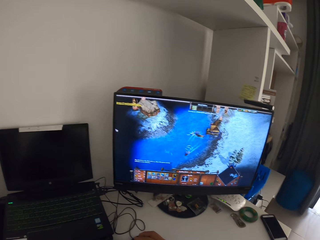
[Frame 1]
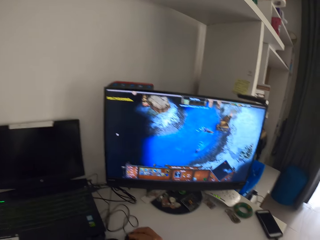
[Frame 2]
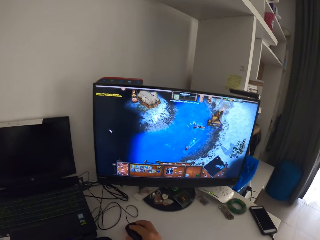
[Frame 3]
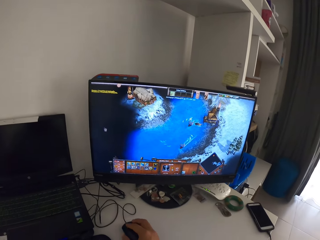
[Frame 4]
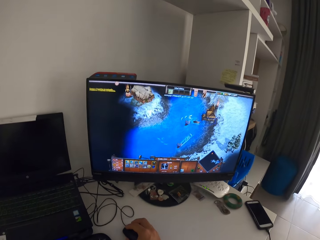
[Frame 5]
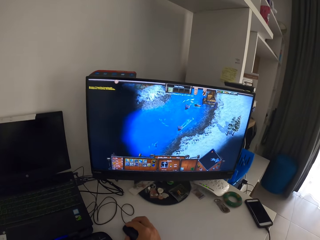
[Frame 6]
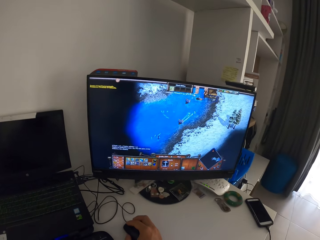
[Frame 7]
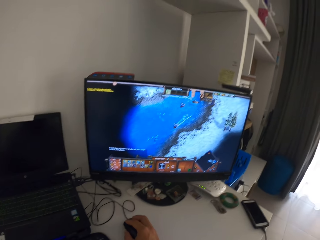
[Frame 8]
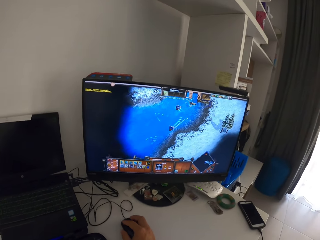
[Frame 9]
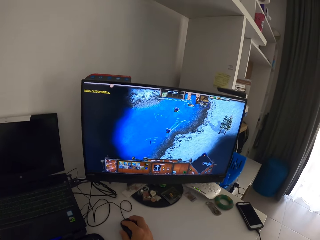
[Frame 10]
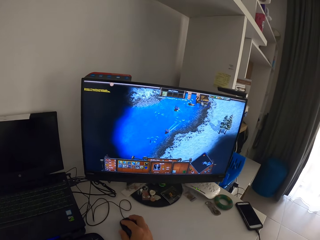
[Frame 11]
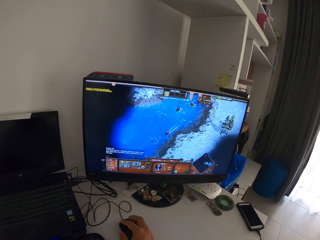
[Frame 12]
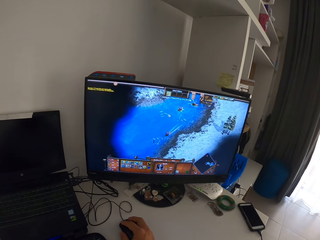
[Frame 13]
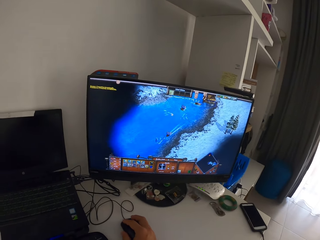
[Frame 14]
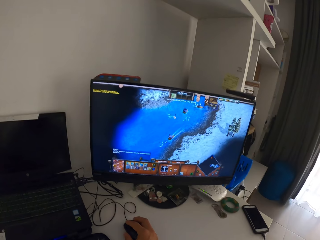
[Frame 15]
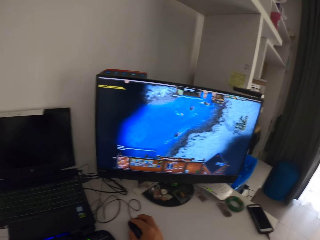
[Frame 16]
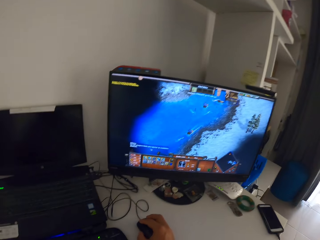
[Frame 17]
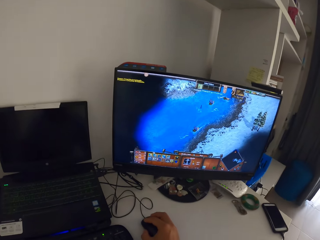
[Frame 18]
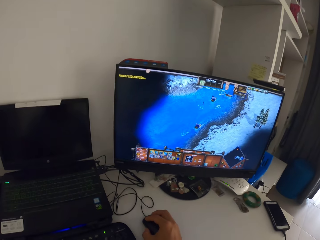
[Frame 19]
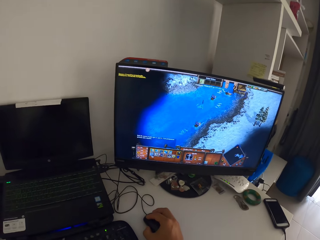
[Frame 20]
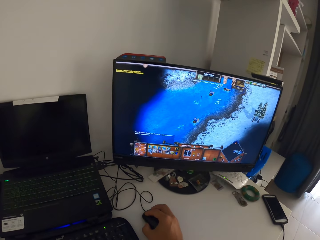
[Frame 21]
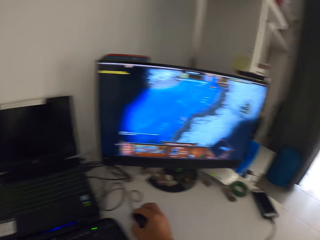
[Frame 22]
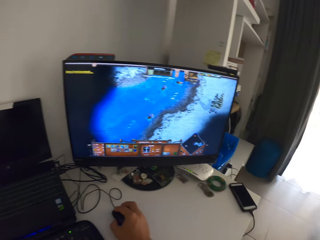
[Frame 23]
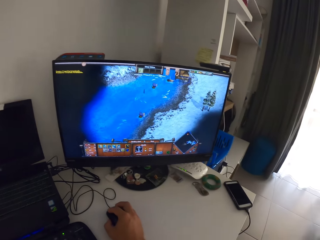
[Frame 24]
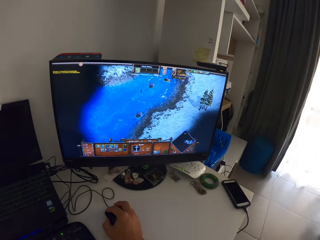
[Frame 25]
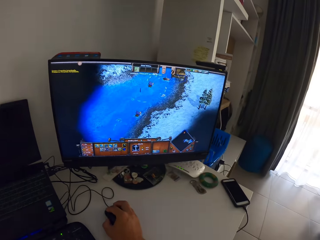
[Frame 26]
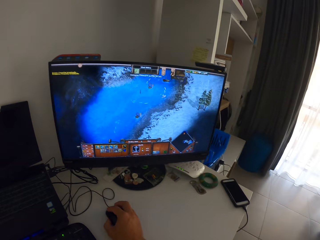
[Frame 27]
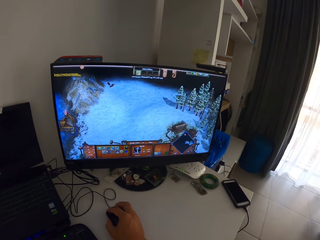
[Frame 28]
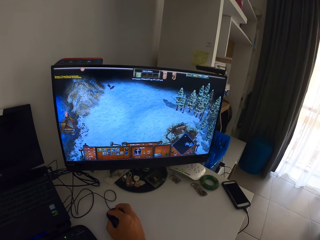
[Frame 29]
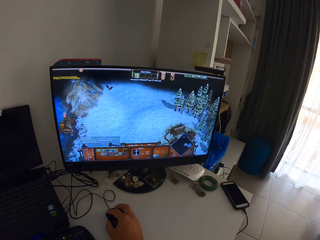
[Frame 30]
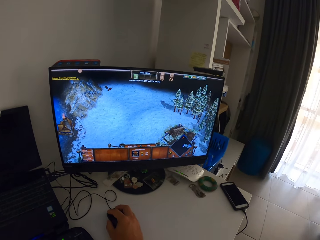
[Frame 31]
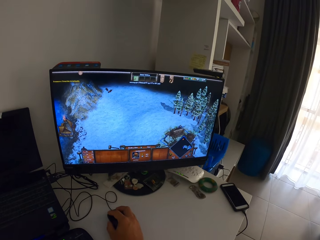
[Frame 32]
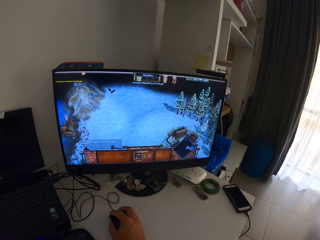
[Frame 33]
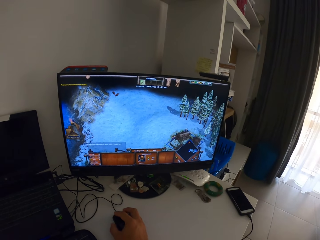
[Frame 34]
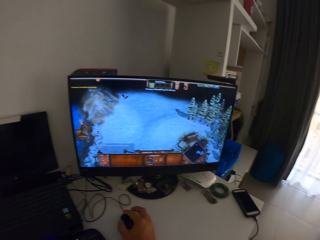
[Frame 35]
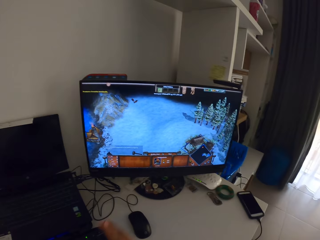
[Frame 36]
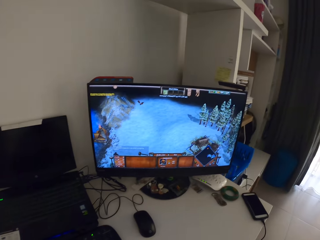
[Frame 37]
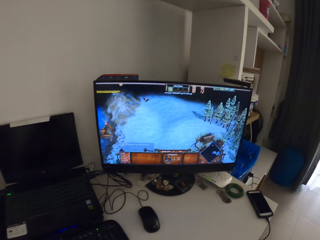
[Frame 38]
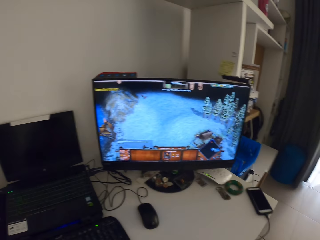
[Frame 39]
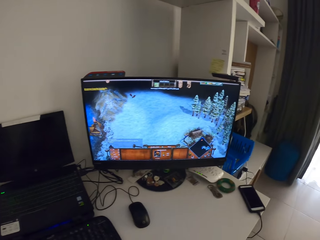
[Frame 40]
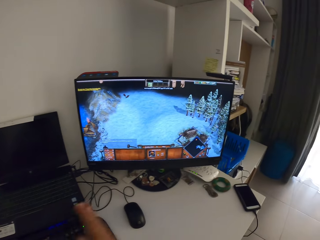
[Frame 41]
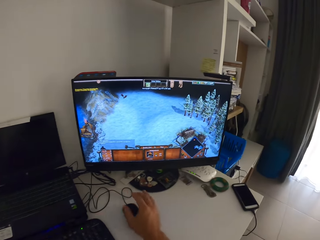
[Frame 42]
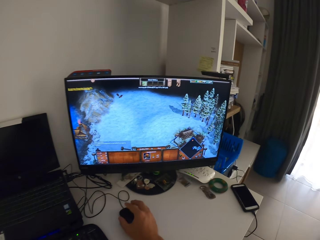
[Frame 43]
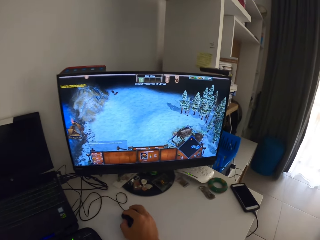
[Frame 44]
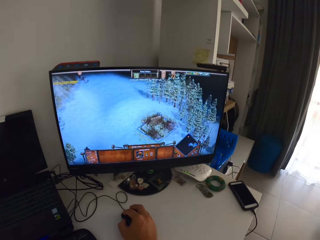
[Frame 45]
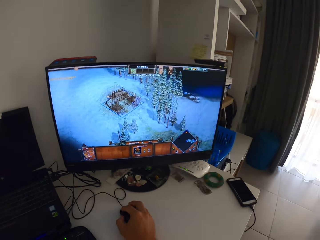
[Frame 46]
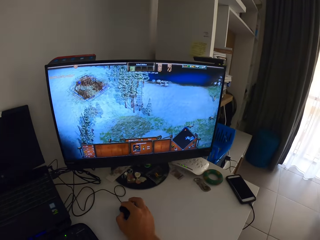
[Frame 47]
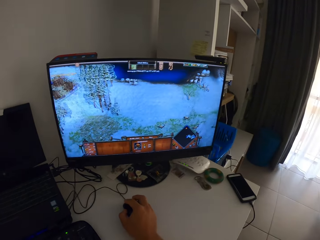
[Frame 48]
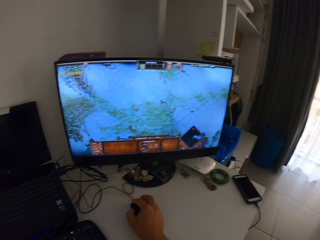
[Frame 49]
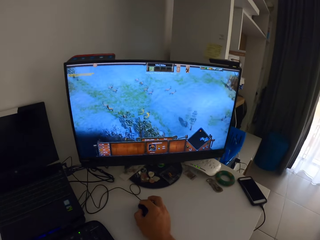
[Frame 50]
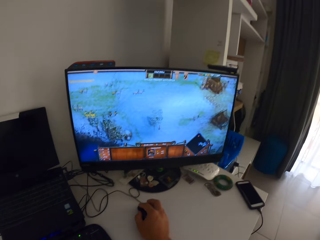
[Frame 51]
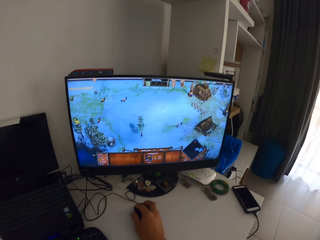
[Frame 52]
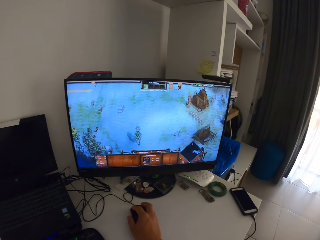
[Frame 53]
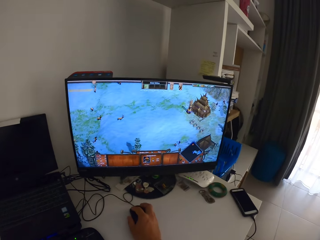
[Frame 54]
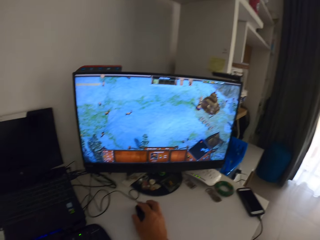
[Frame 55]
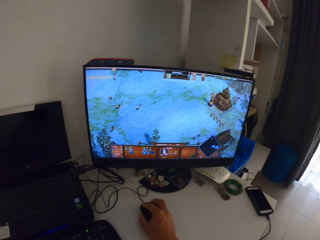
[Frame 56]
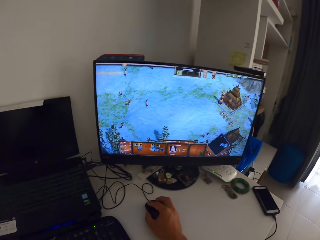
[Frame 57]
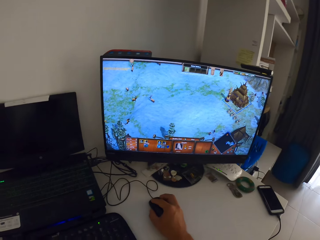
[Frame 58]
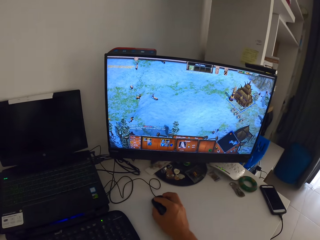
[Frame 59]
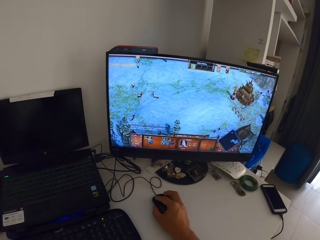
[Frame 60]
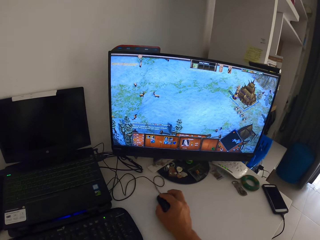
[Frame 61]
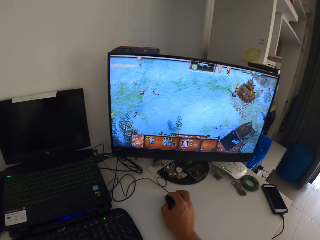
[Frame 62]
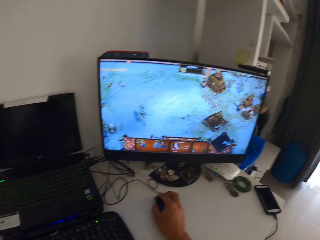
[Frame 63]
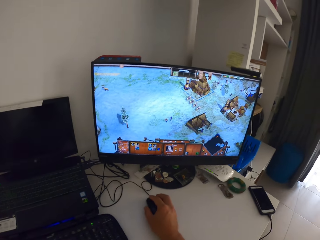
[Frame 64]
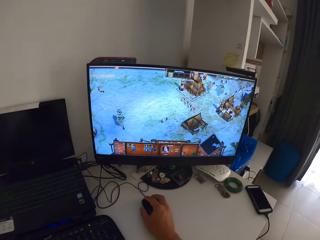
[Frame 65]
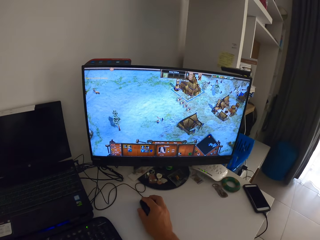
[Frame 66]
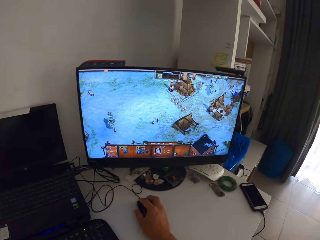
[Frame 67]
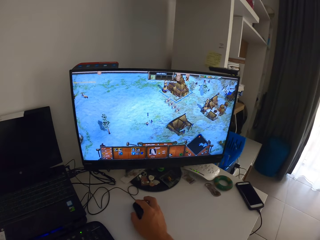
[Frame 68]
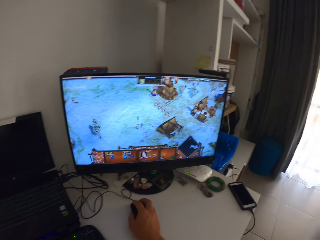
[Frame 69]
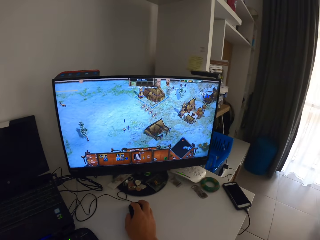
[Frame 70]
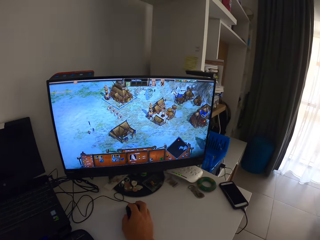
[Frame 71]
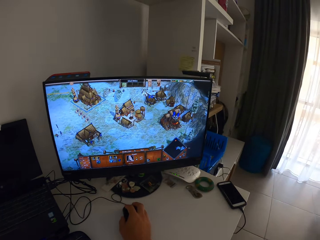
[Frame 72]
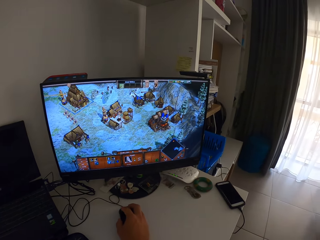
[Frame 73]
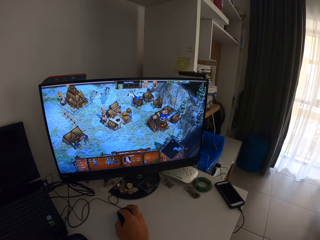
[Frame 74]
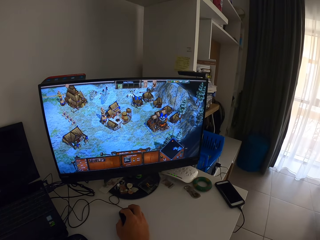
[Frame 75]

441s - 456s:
The camera wearer clicks on the computer mouse with his right hand. He plays the computer game on a monitor with the computer mouse in his right hand. He rubs his left hand with his right hand. He clicks on the computer mouse with his right hand. He plays the computer game on the monitor with the computer mouse in his right hand.

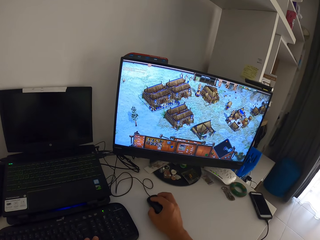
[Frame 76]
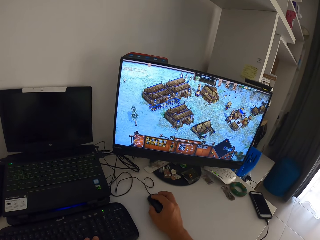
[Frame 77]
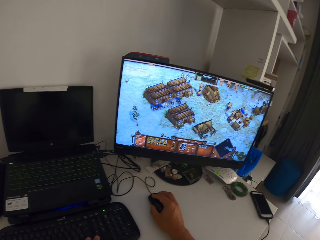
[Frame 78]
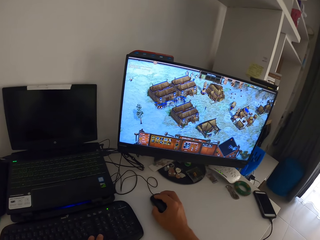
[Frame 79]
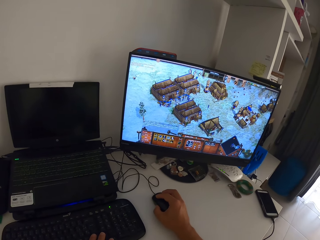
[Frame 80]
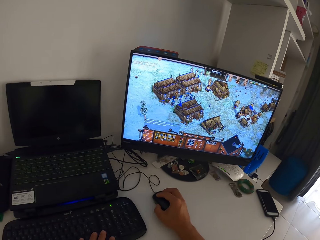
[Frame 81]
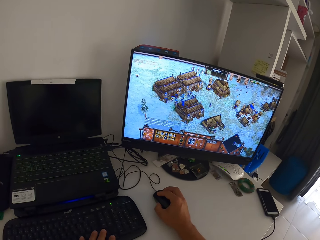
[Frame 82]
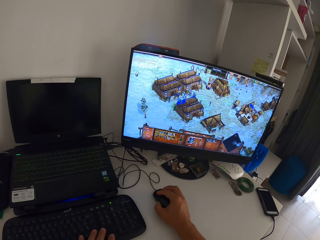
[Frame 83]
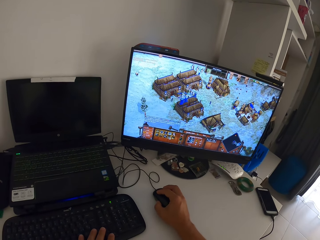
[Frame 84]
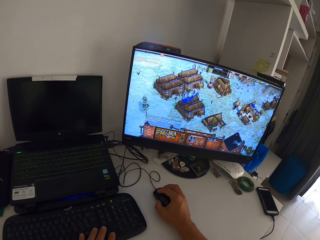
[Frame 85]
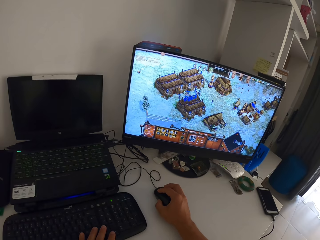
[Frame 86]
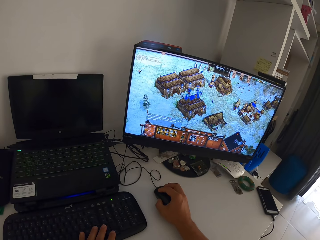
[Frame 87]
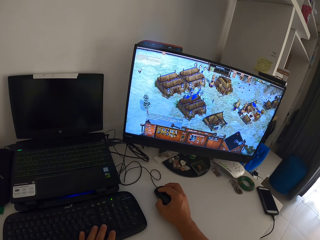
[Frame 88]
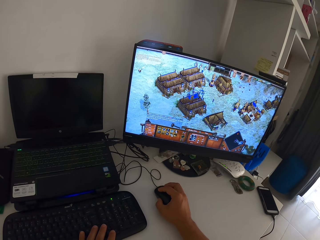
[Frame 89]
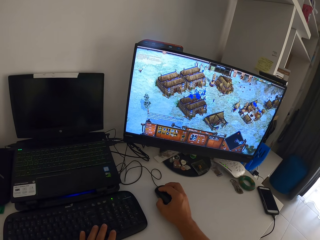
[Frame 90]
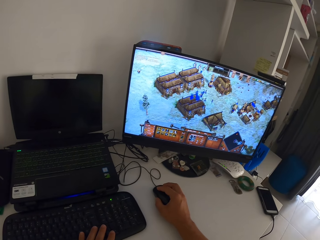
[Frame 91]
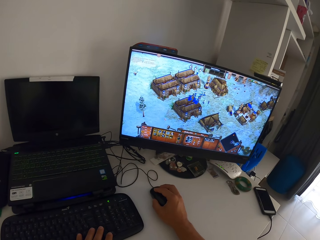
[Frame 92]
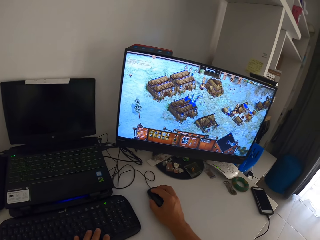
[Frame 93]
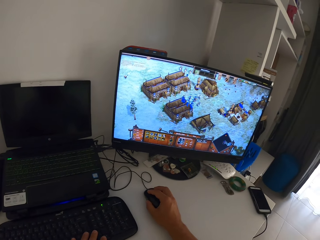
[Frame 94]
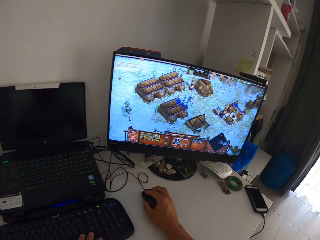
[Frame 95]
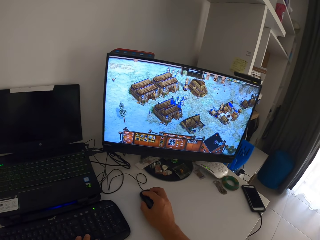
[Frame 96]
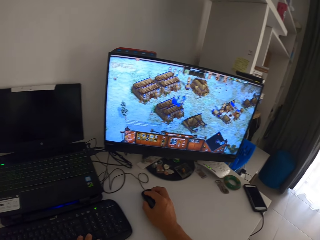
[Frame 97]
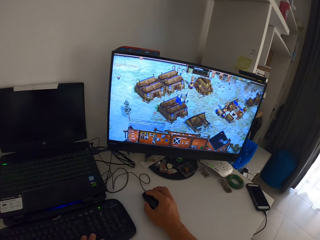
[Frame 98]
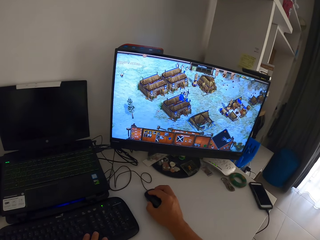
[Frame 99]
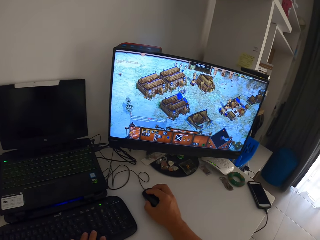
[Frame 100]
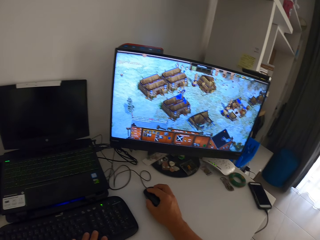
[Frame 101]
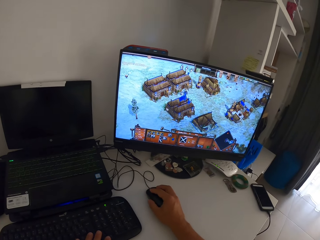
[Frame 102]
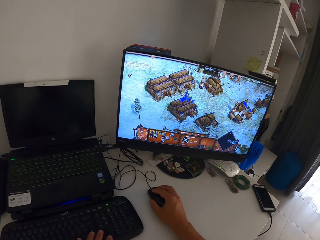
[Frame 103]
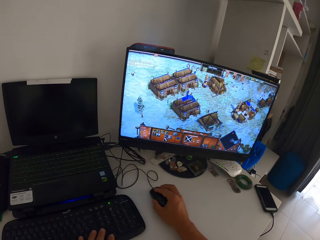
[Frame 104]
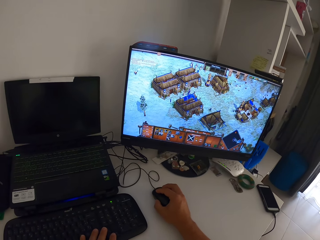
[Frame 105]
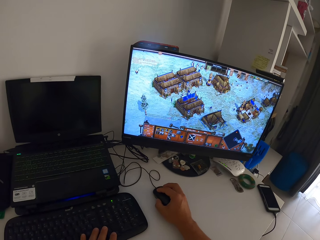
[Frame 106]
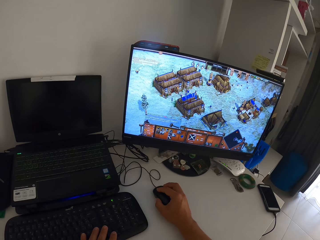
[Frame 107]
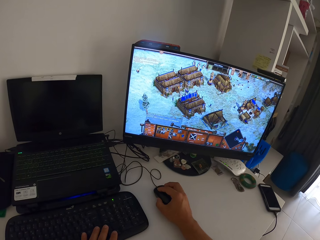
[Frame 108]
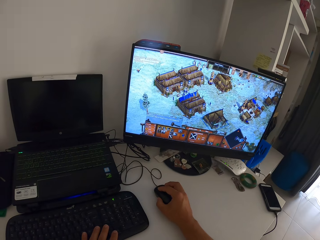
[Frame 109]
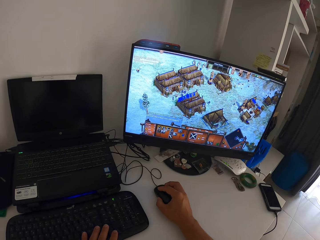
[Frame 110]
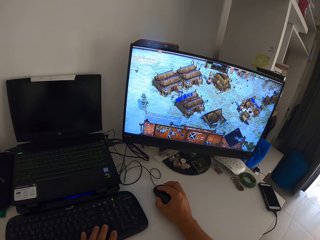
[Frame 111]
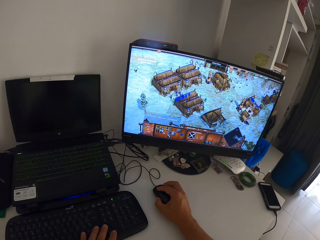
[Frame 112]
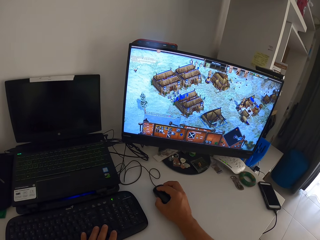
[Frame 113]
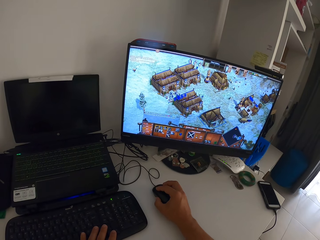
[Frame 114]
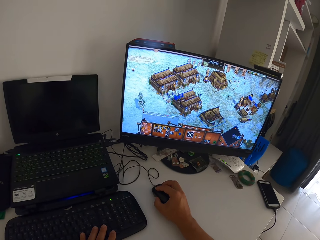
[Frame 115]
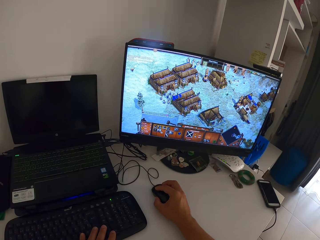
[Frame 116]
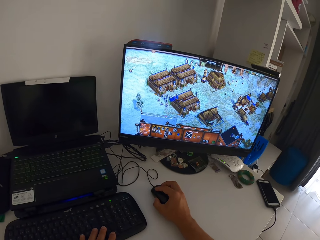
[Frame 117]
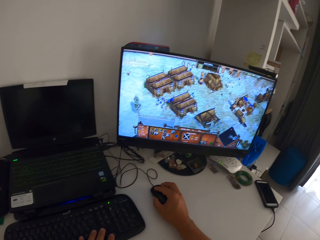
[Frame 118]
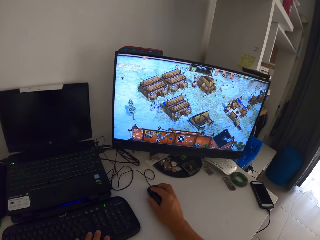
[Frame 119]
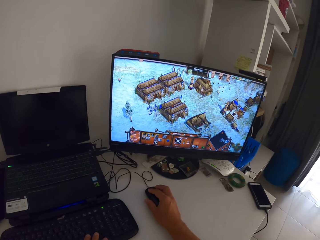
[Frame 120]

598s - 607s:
The camera wearer presses the keys on a computer keyboard with his left hand. He clicks on the computer mouse with his right hand. He plays the computer game with the computer mouse in his right hand.
